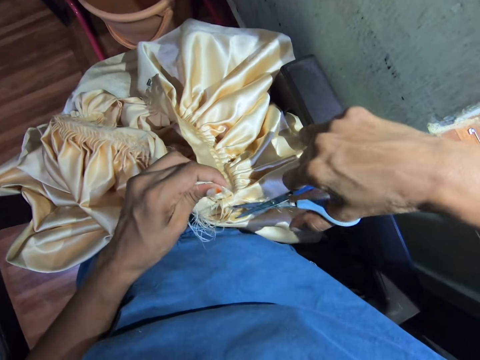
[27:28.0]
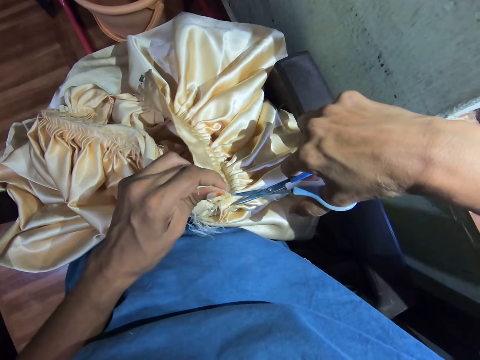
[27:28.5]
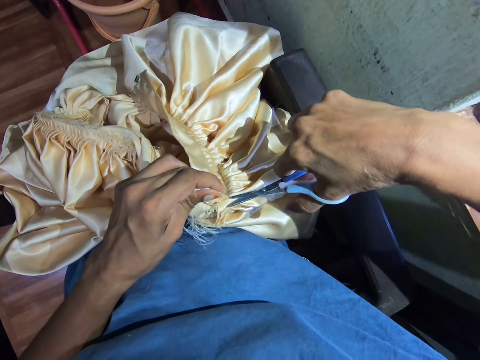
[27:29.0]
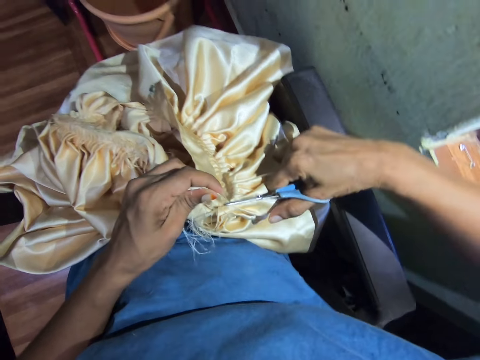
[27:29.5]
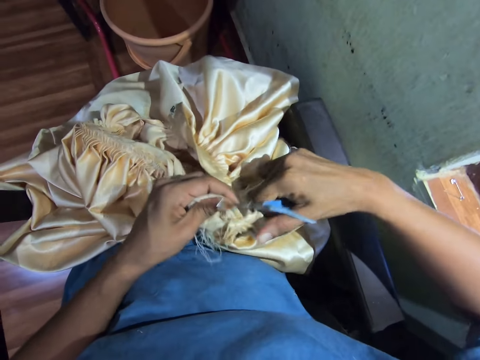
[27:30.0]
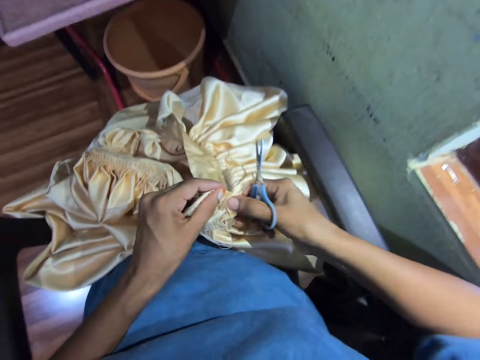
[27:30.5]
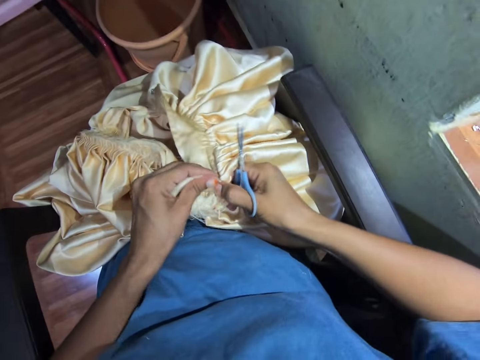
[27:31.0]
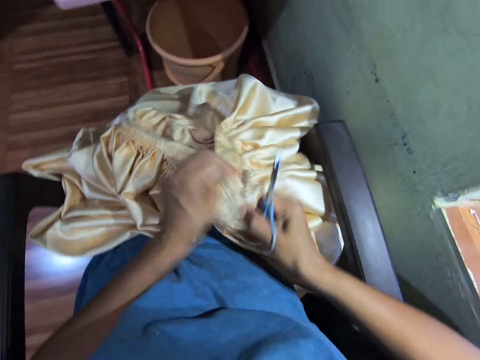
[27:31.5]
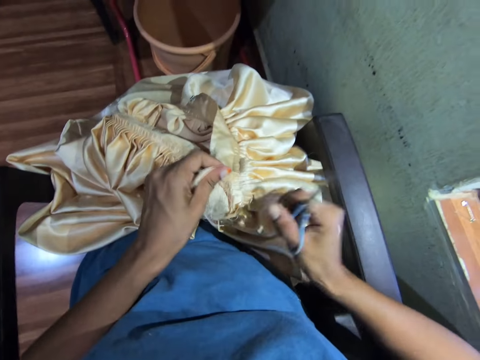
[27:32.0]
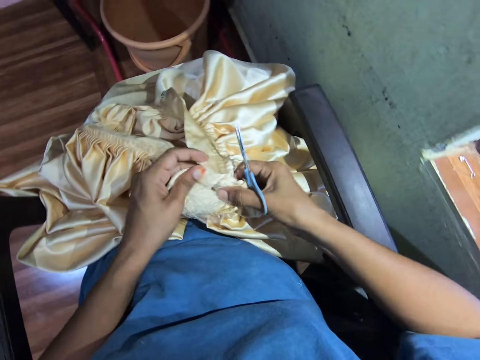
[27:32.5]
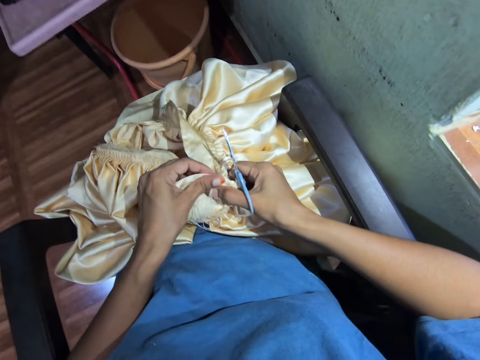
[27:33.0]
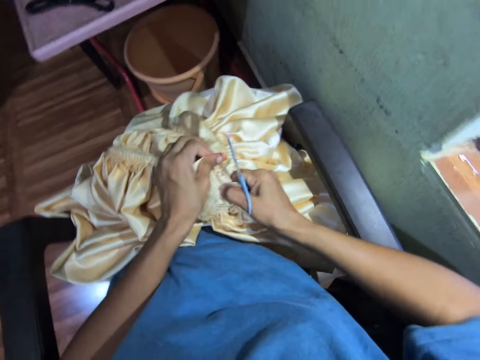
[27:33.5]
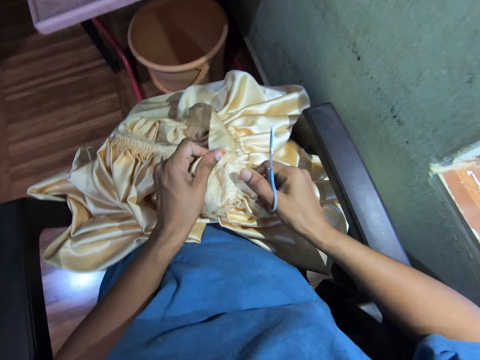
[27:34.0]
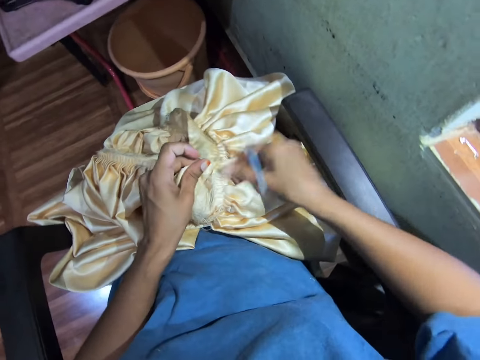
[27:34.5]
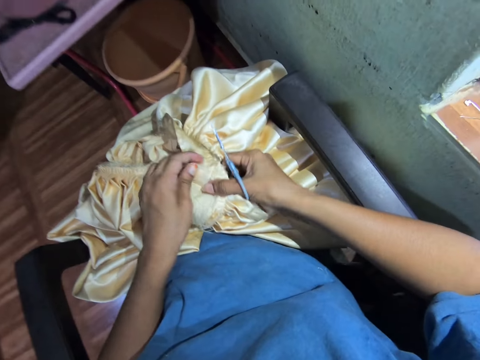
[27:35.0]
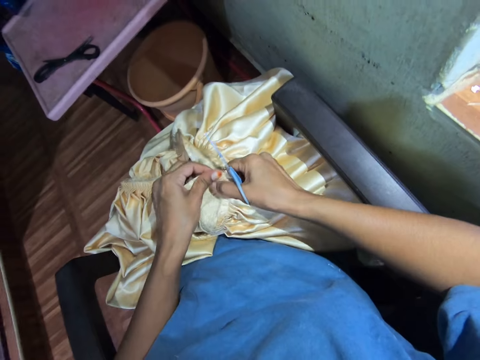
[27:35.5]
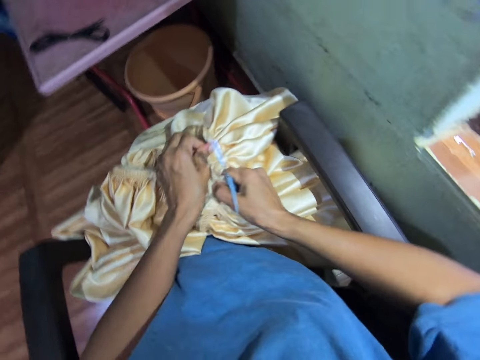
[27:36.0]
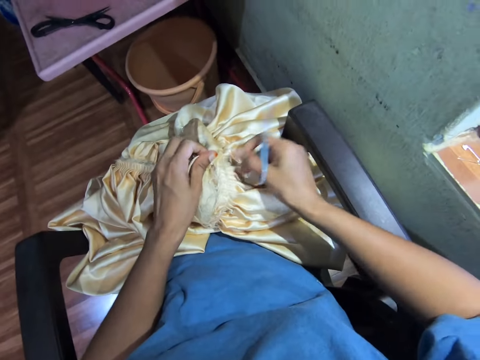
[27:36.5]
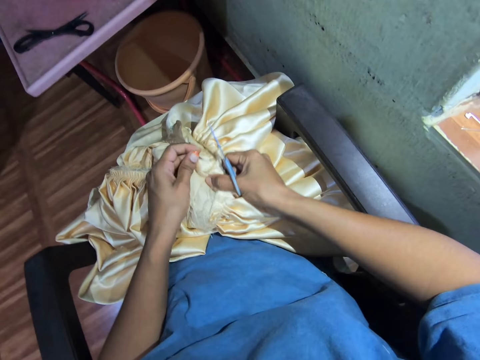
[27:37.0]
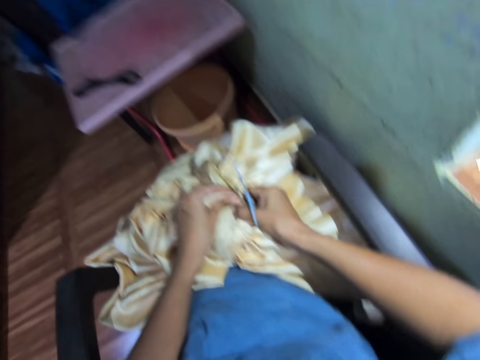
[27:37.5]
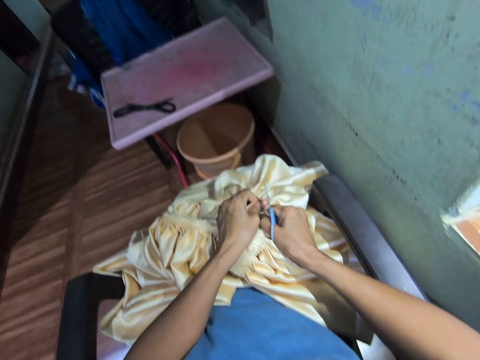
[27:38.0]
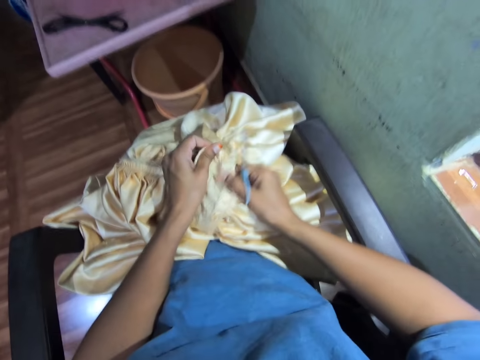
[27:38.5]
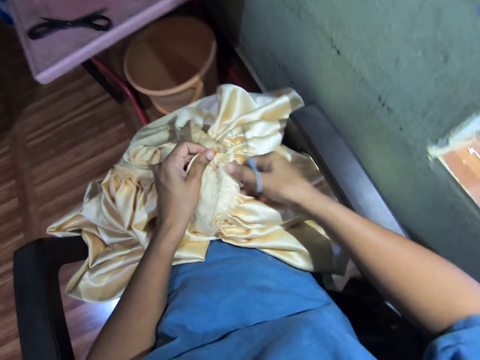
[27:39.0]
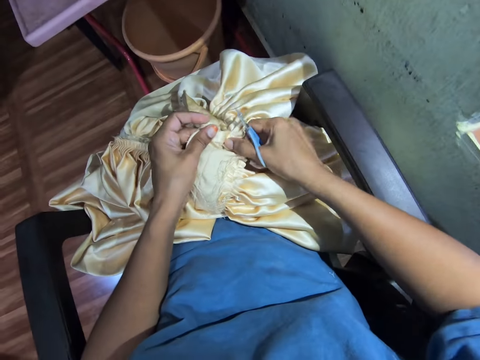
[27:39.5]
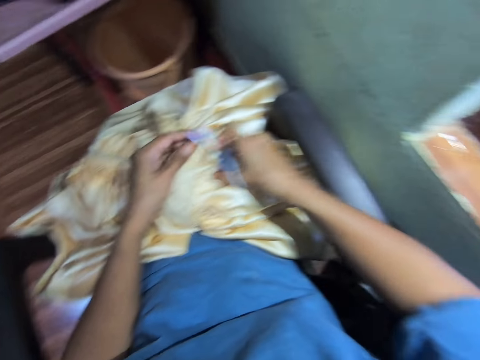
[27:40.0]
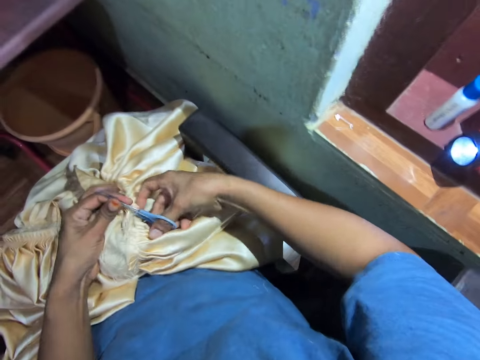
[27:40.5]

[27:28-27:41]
The camera wearer cuts the fabric with scissors. She rips the cloth apart with her hand. She rips the fabric. She looks around. She rips the fabric.

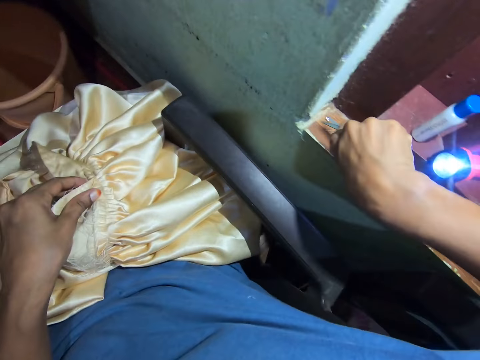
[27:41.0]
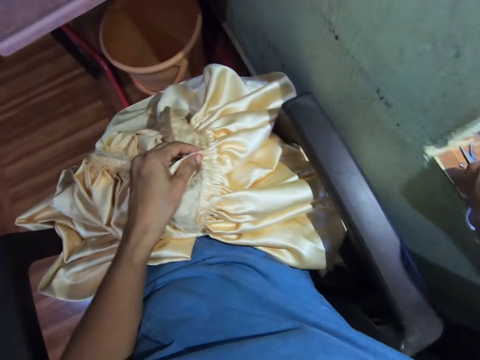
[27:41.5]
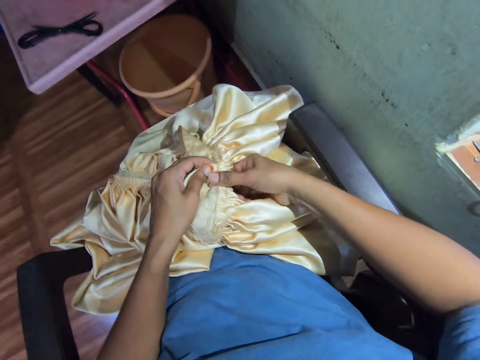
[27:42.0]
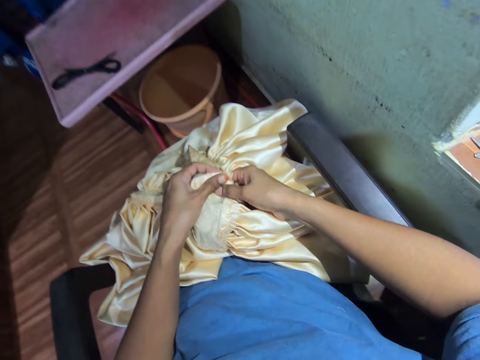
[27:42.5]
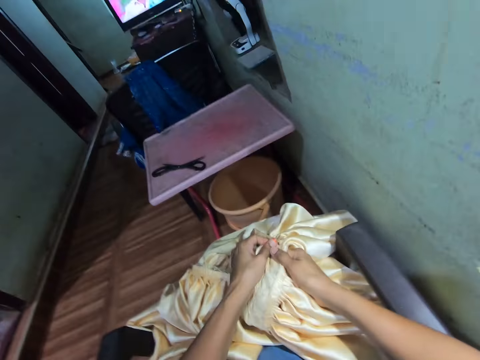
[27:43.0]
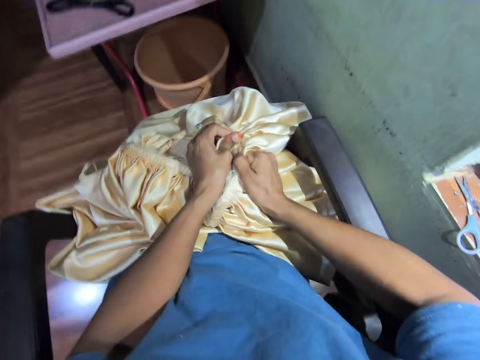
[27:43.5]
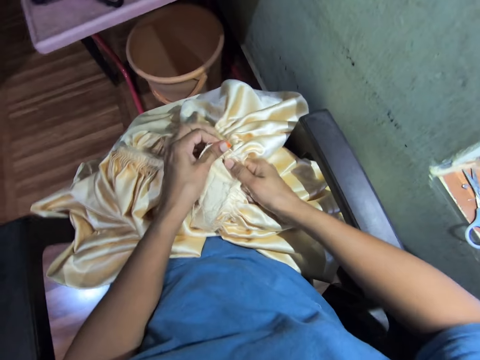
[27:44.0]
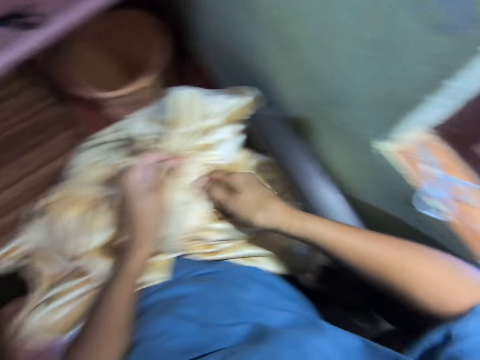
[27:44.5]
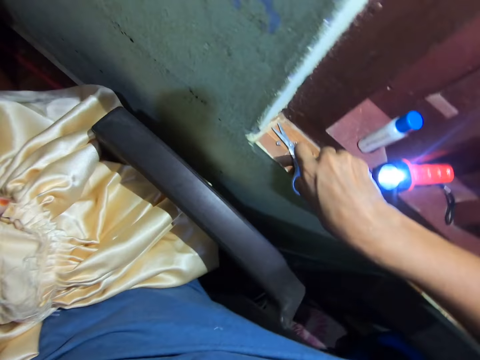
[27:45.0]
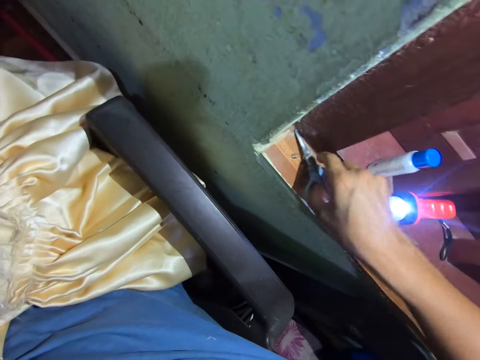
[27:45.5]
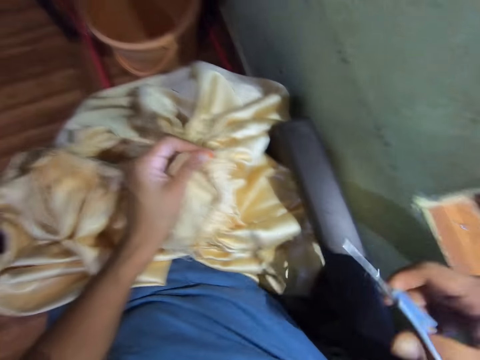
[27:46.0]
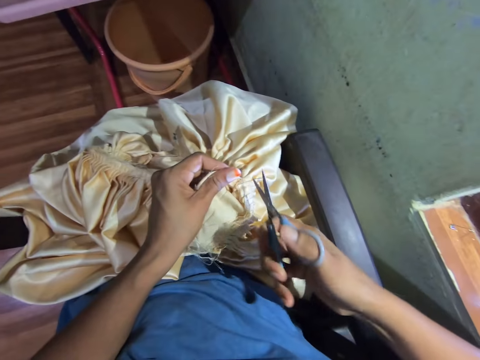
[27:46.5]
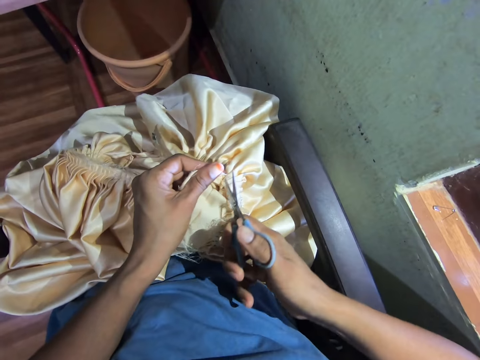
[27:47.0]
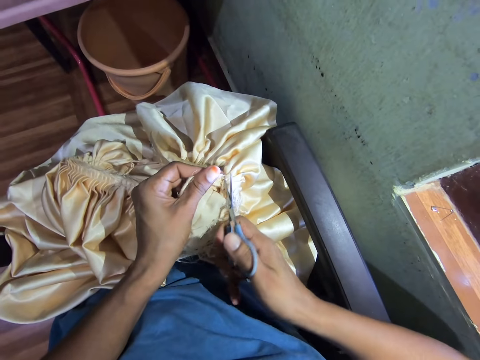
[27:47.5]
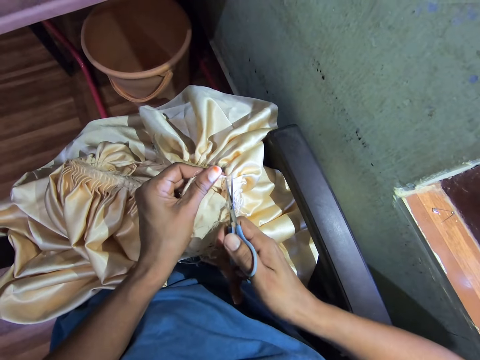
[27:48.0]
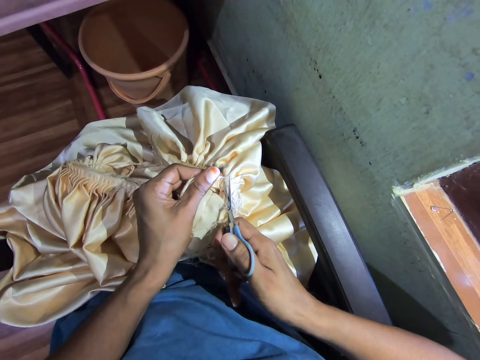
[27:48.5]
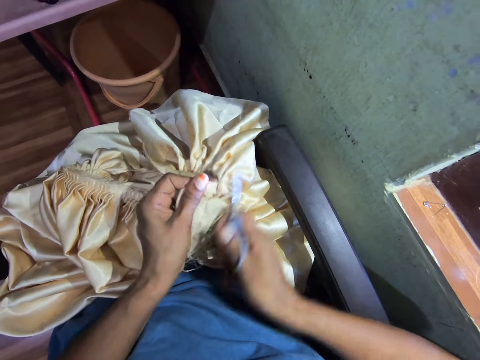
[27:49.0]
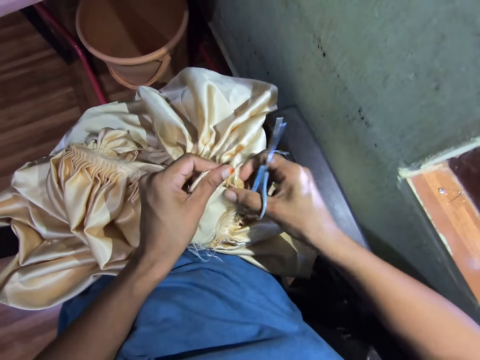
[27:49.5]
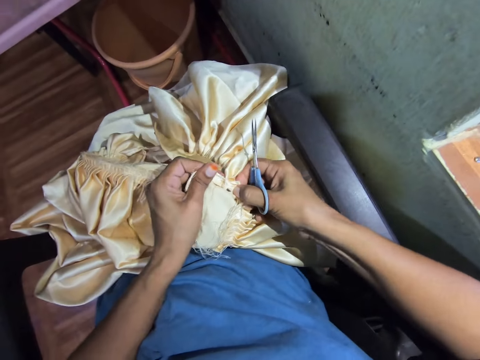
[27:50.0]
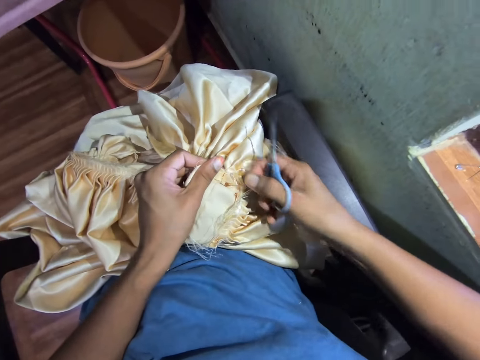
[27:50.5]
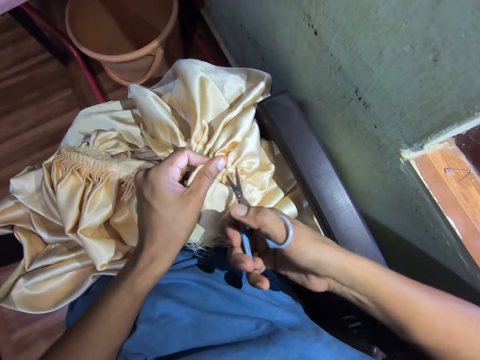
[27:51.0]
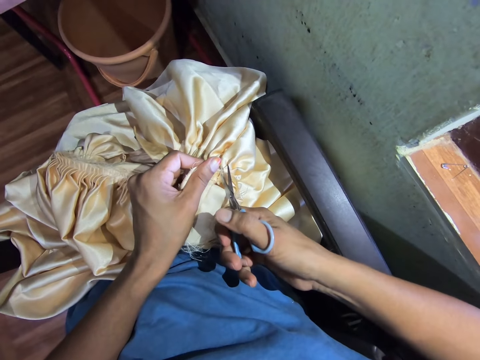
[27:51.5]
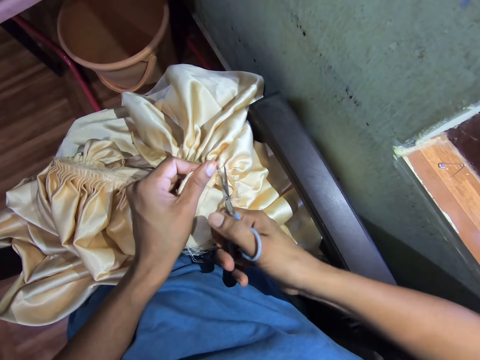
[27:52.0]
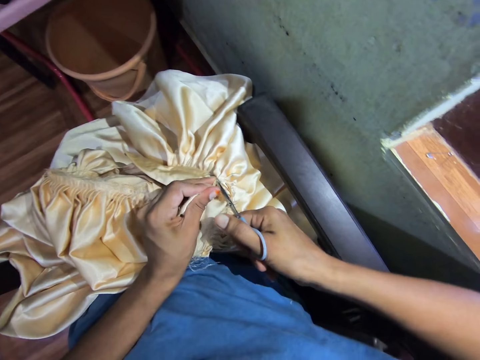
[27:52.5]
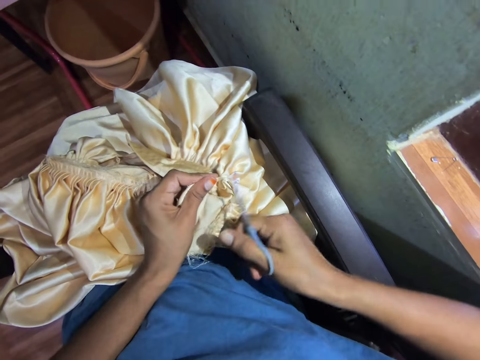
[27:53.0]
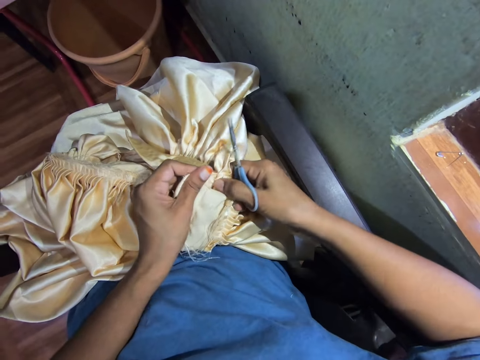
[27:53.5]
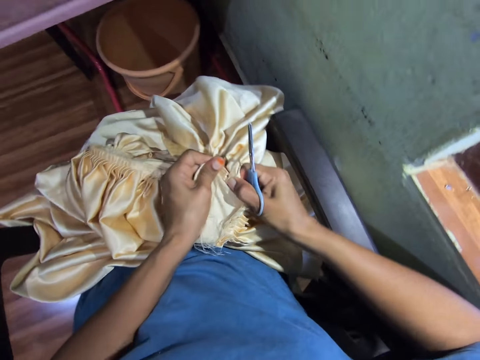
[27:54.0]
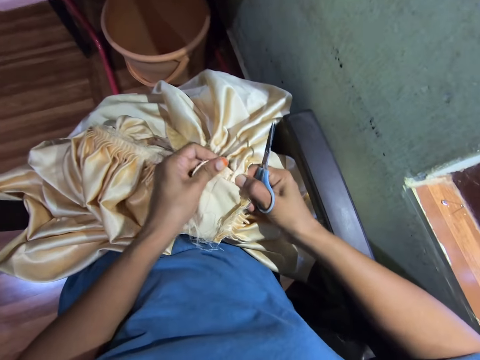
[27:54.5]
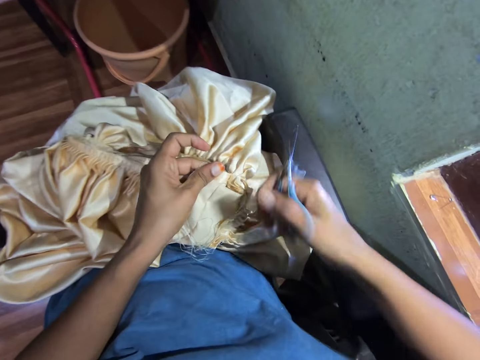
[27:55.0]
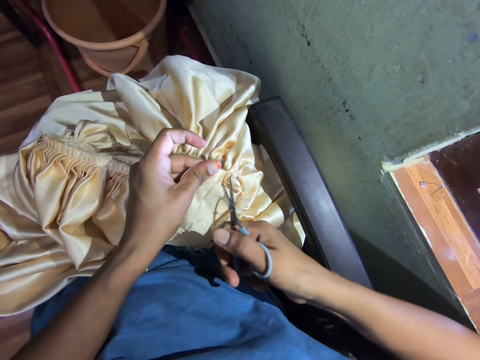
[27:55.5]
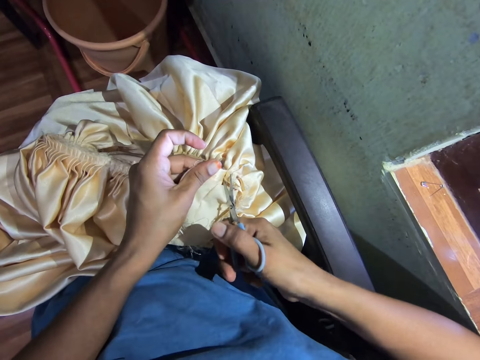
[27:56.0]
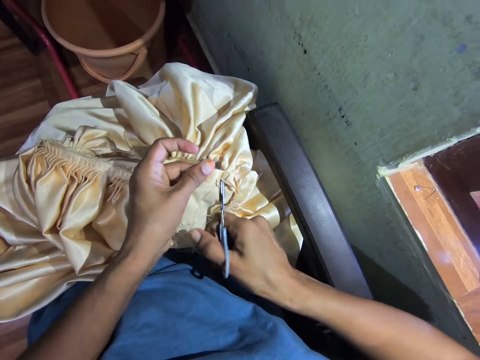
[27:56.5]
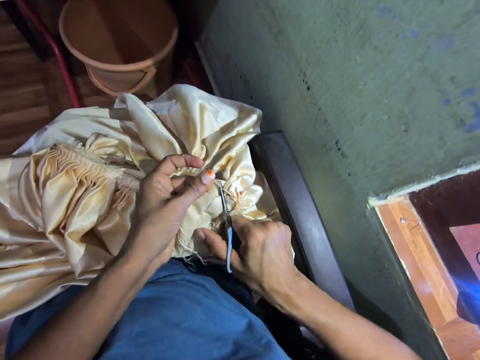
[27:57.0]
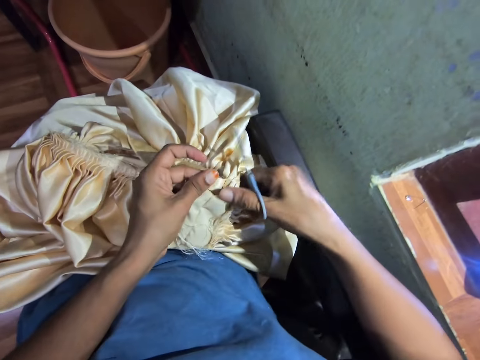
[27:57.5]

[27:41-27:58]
The camera wearer drops the scissors in her hand. She puts the scissors on the window. She rips the cloth apart with her hand. She picks up the scissors with her hand. She cuts the cloth with the scissors. She rips the fabric. She cuts the fabric with the scissors. She rips the fabric. She cuts the fabric with the scissors.
